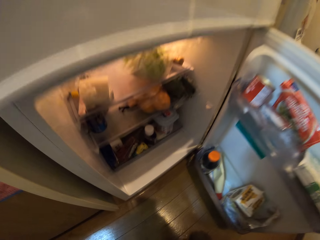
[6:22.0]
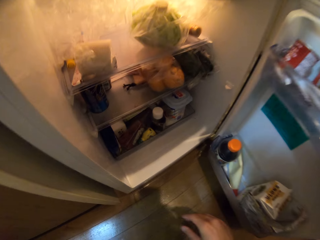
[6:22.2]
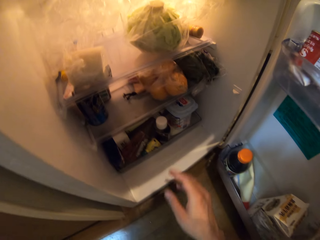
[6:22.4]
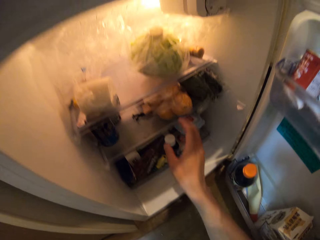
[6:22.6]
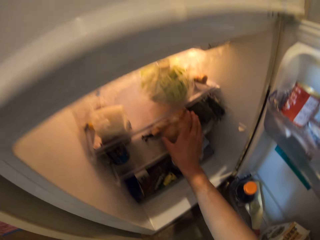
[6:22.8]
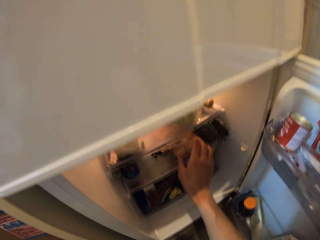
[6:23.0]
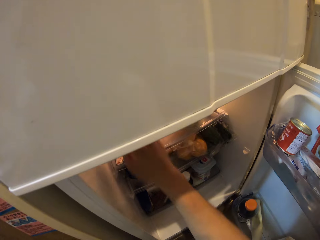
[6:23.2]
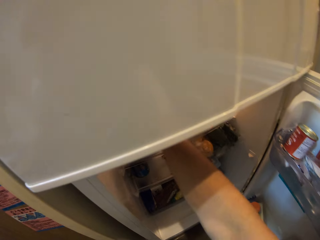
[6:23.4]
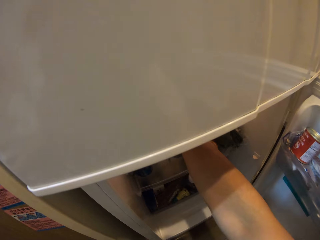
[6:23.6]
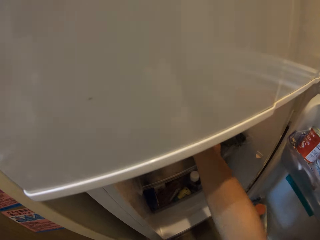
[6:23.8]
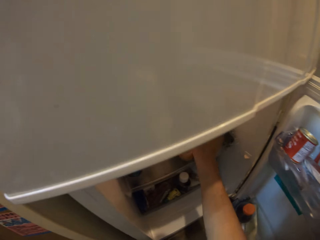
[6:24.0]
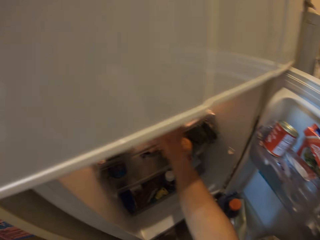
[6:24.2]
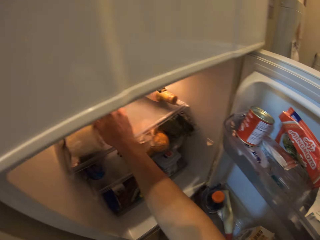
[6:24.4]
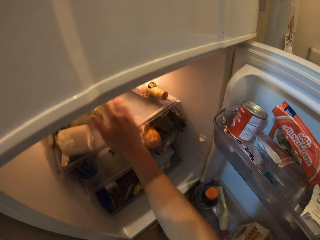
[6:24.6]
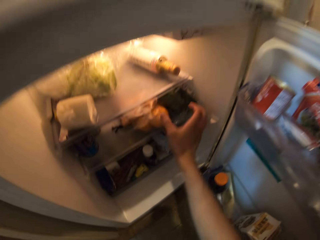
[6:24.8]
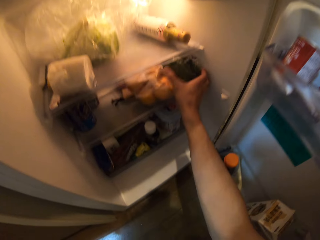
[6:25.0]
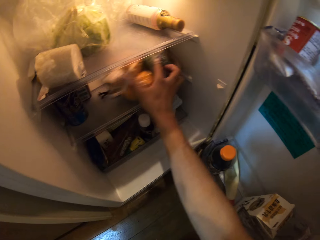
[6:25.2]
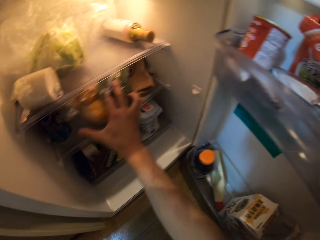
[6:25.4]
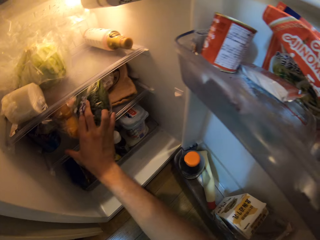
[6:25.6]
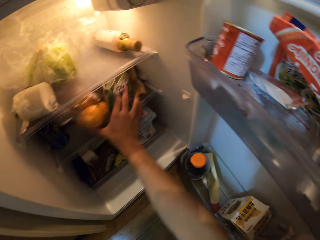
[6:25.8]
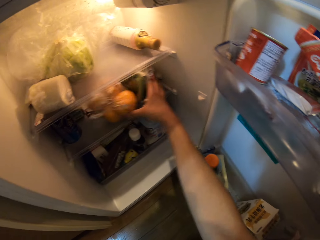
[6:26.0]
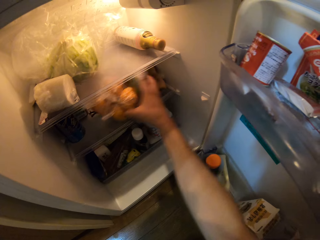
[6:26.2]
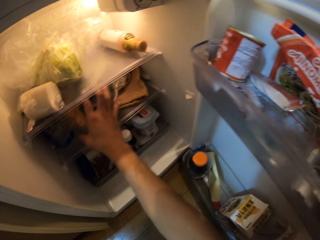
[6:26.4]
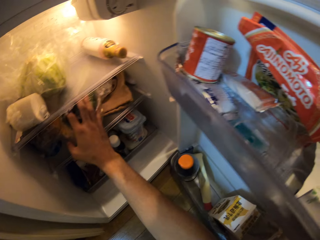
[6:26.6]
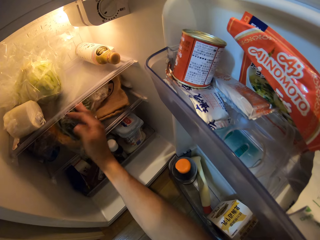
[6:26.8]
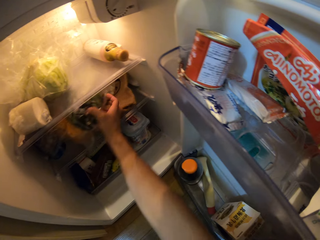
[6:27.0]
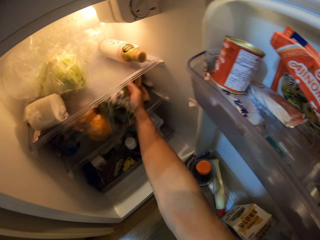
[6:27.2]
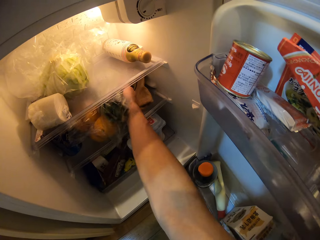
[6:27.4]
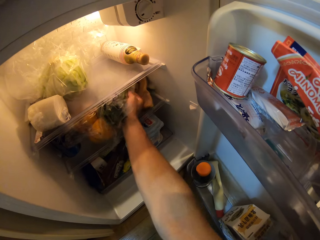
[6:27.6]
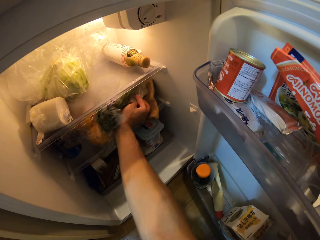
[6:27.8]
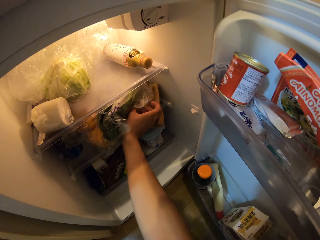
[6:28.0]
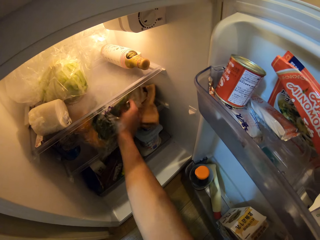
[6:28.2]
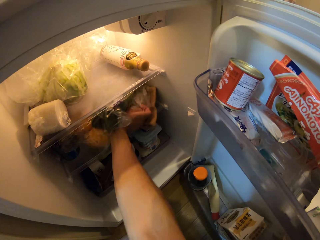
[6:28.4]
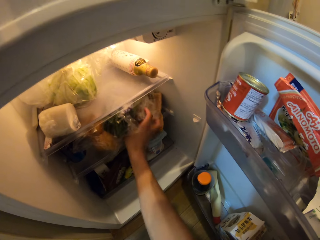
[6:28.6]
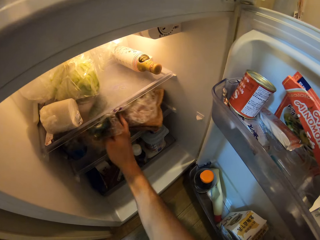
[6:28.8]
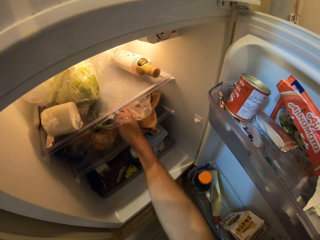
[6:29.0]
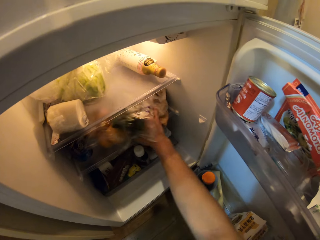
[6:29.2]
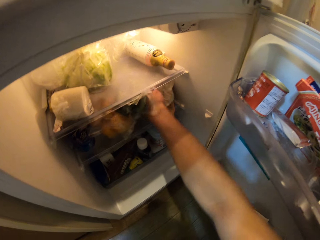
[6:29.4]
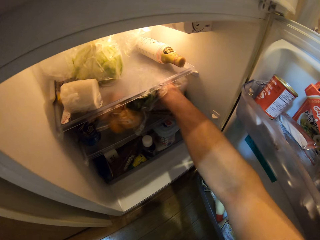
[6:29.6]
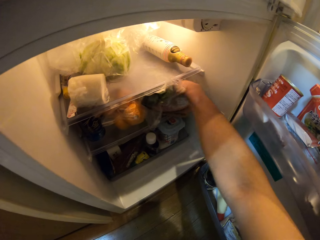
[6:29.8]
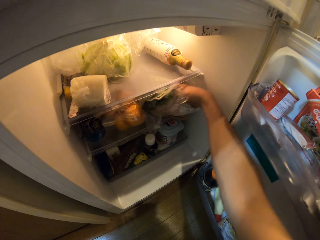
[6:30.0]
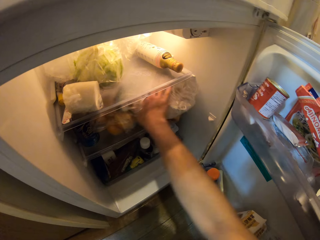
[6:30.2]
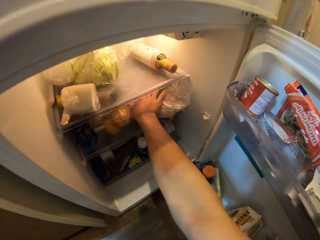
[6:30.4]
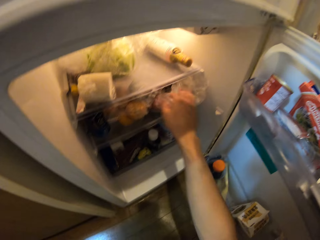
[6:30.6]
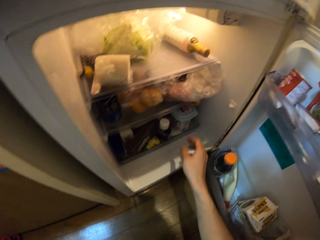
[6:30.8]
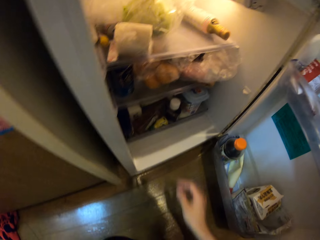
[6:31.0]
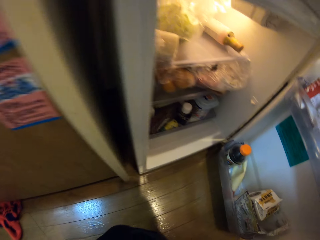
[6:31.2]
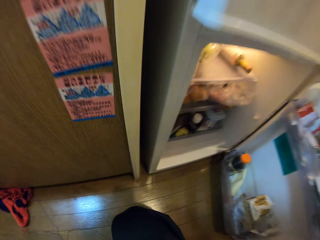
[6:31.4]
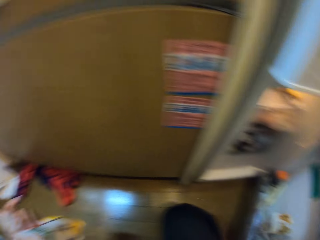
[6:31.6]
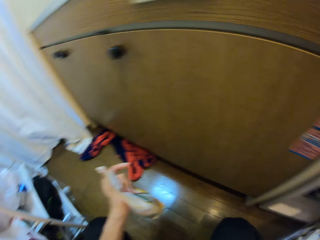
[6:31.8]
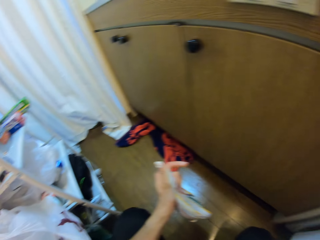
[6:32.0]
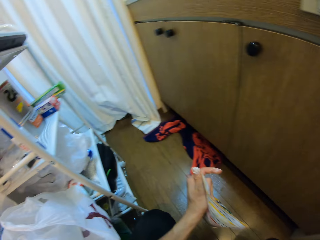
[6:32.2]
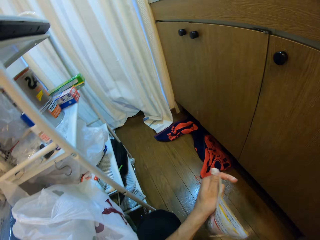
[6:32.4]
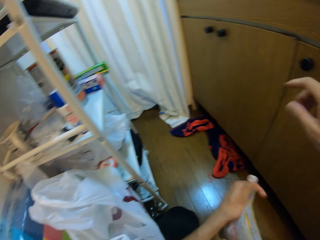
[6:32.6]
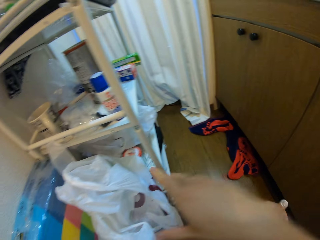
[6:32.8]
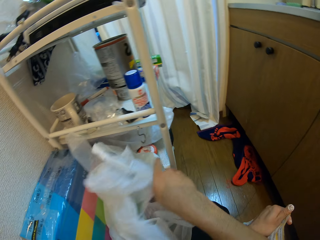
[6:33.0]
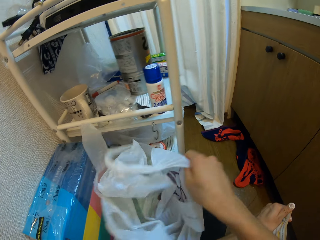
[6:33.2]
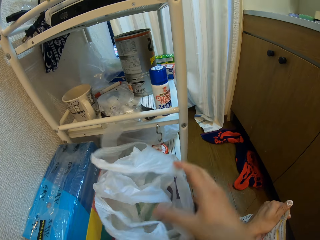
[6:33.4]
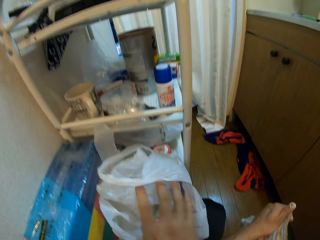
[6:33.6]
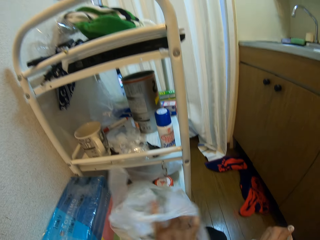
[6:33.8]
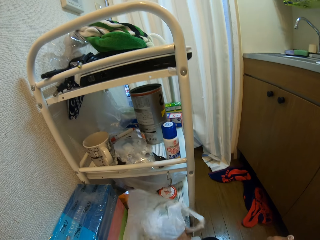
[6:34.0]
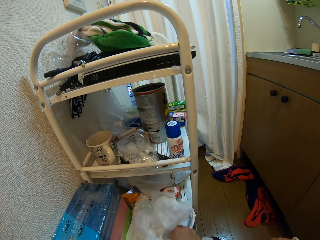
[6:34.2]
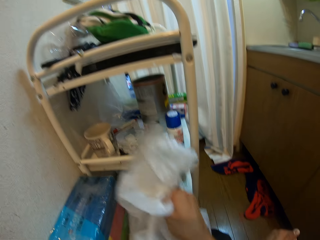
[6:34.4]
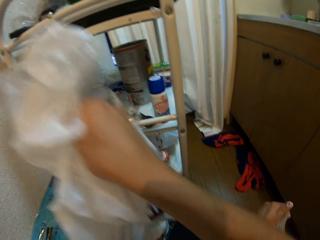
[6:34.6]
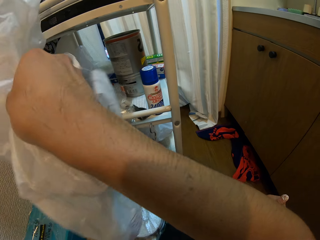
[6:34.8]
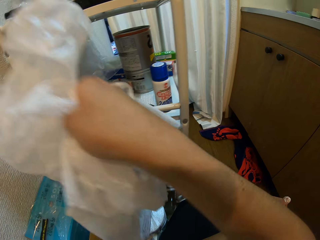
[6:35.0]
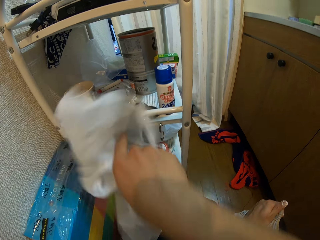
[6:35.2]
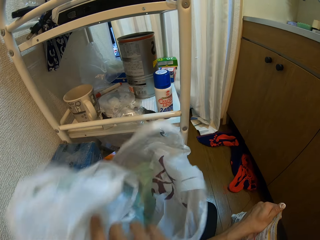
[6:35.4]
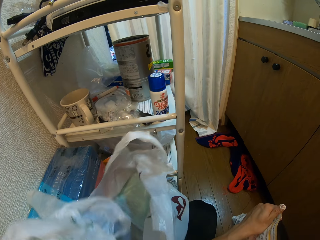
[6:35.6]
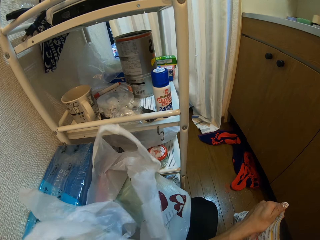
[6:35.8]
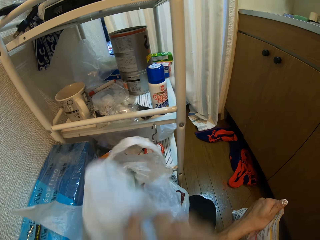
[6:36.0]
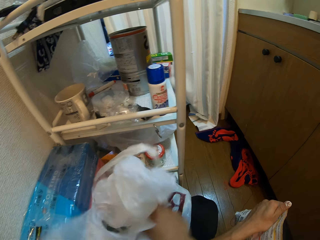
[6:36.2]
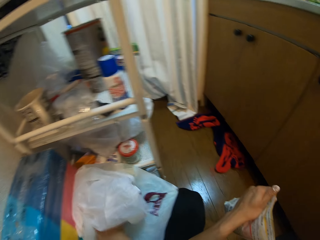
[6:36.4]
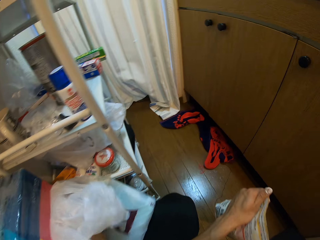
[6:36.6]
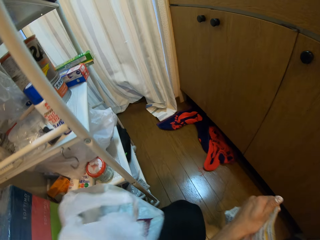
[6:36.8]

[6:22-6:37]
The camera wearer puts the sachet back in the fridge. They look for something in the fridge. They close the fridge. They touch some nylons in a rack. They look in polythene bags.

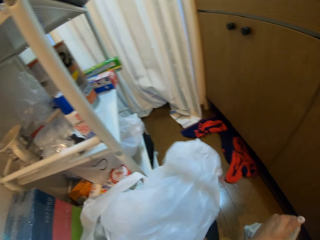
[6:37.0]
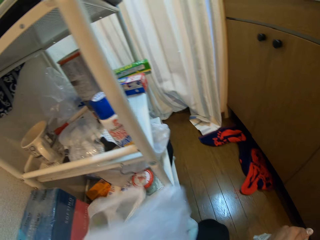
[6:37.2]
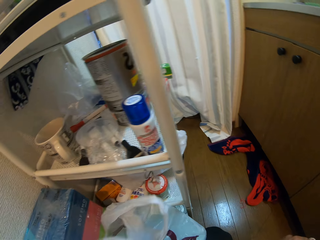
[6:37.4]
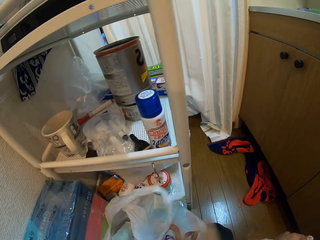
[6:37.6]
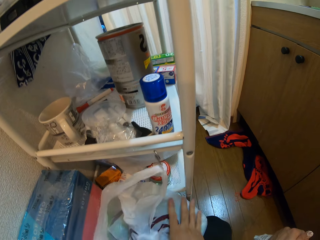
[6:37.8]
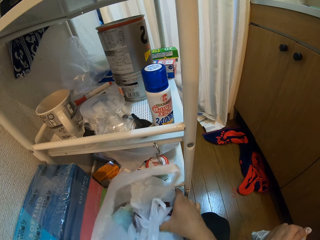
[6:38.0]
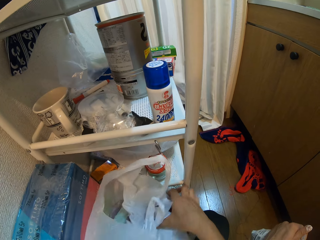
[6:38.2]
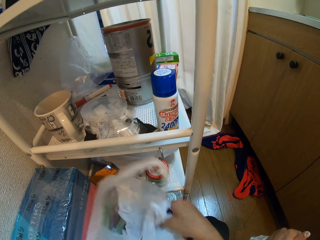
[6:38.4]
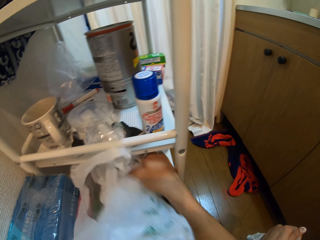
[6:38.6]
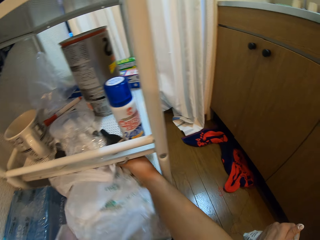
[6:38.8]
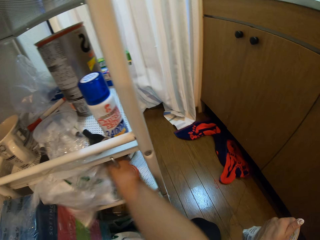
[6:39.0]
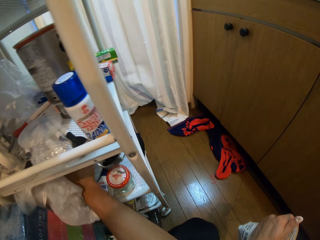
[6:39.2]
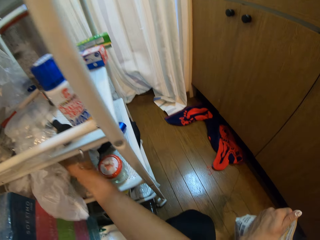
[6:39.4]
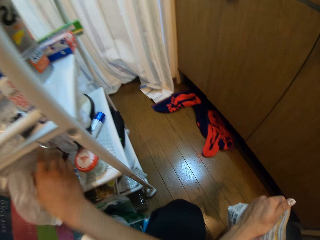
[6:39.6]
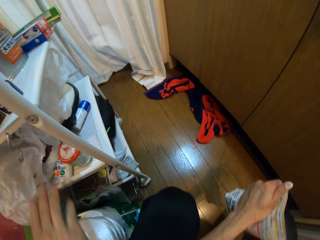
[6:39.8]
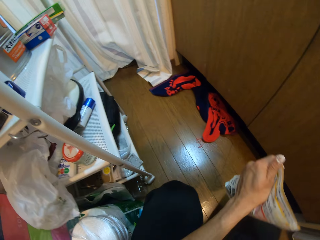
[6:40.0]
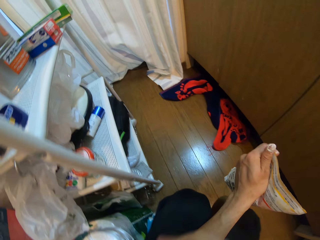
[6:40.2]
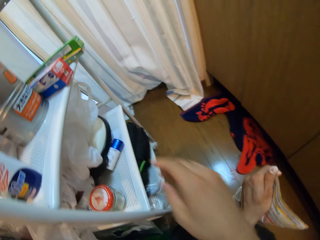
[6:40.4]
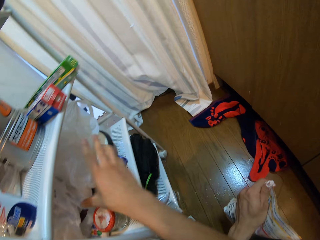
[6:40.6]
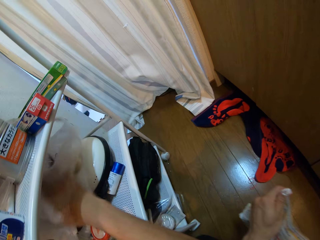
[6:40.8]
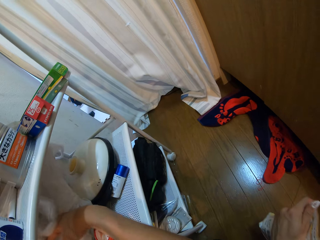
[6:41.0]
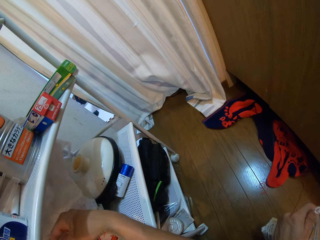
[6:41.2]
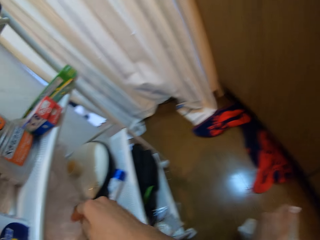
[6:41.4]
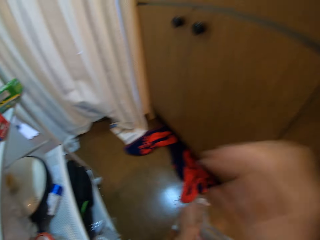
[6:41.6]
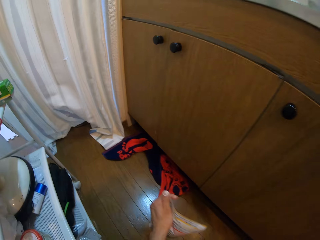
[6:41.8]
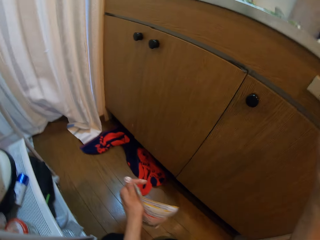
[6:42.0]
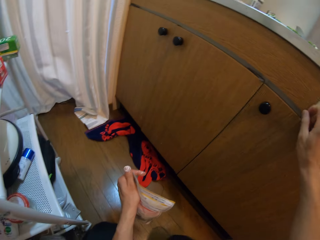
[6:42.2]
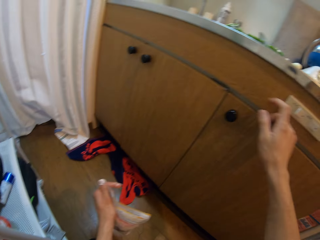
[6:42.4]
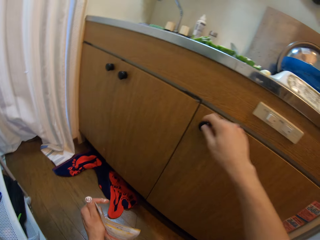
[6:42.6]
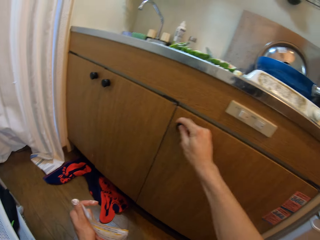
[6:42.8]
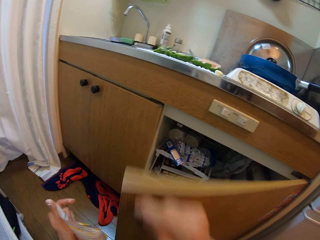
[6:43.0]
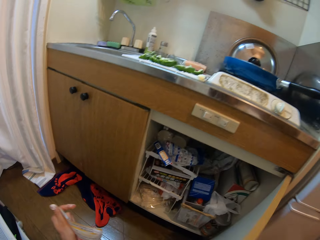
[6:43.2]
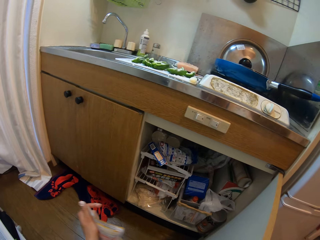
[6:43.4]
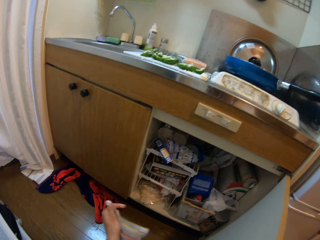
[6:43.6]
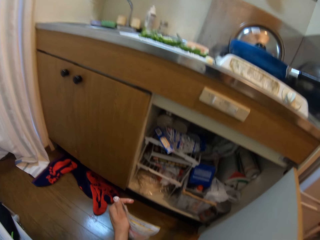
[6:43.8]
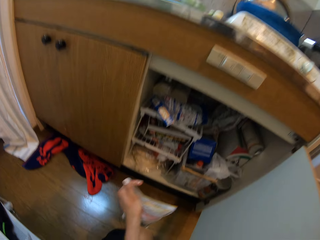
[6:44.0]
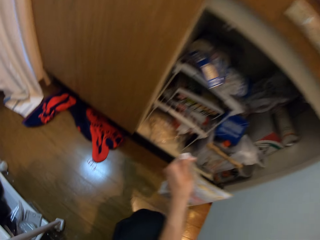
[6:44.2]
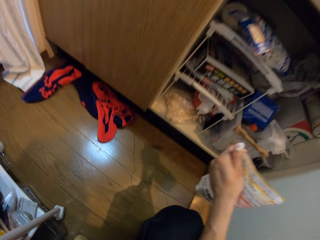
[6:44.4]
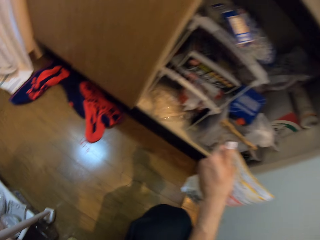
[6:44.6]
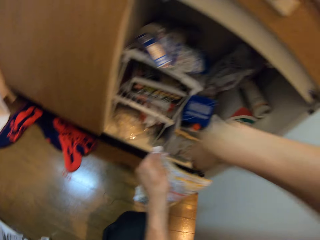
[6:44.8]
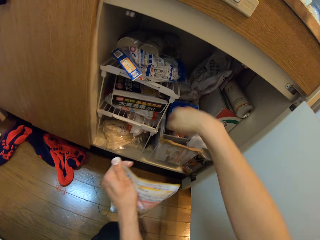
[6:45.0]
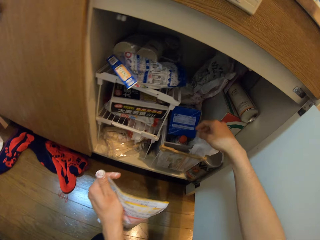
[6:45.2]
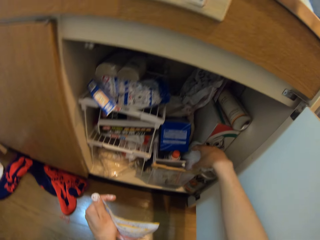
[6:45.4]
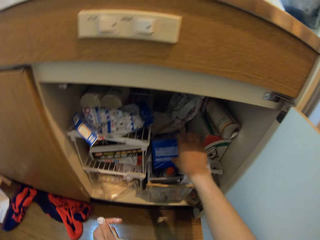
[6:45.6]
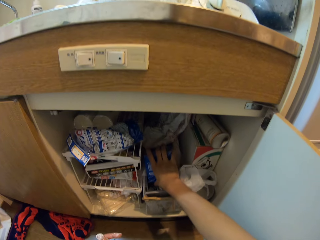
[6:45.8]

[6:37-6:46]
The camera wearer puts the polythene bags on a rack. They look for something on the rack. They open the cabinet under the kitchen countertop.
